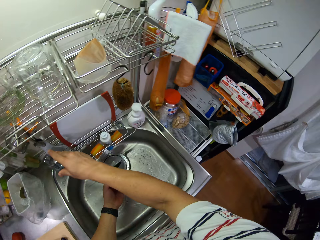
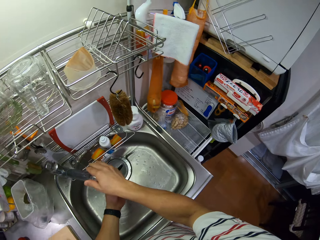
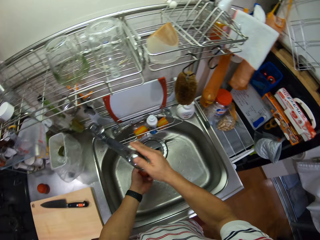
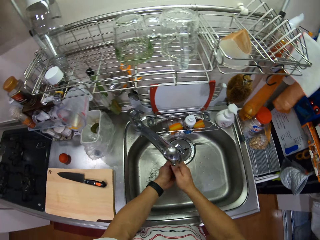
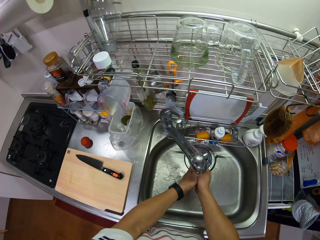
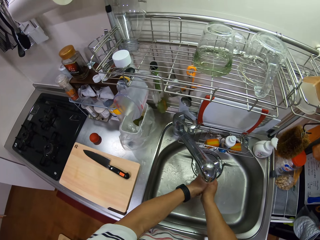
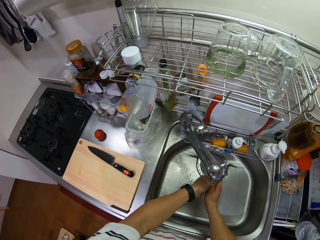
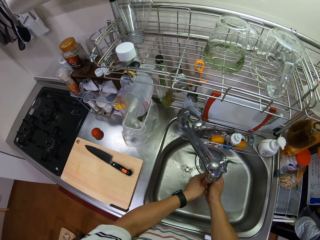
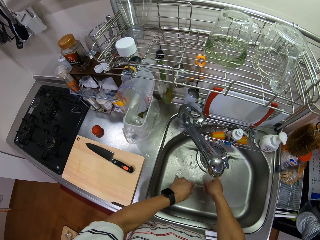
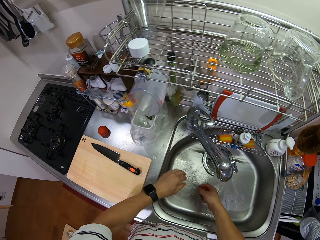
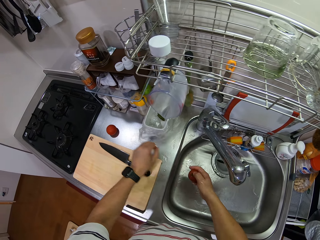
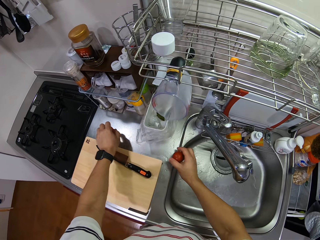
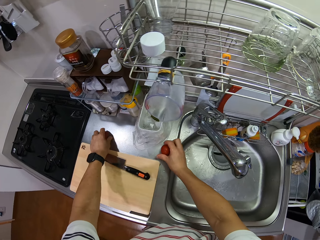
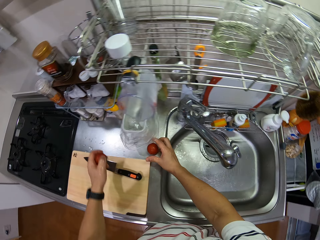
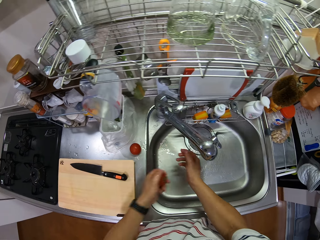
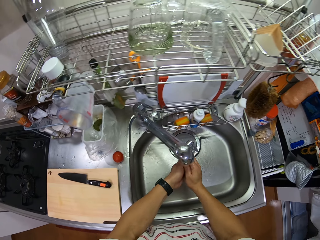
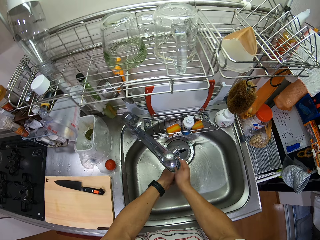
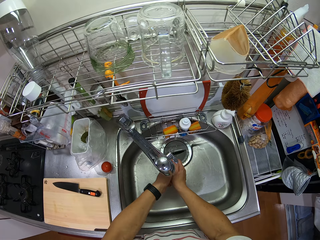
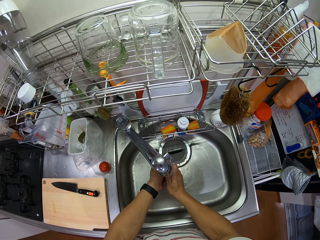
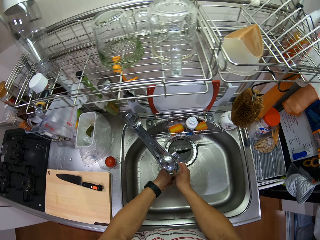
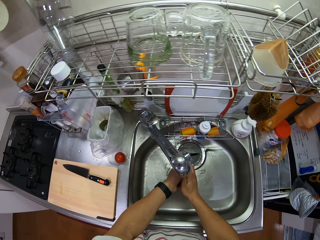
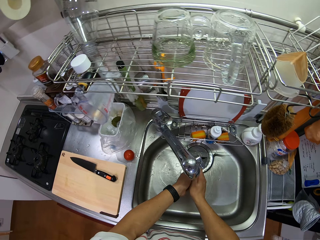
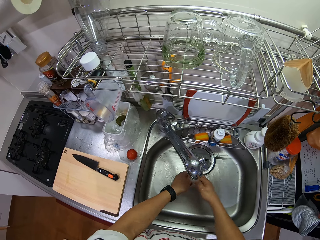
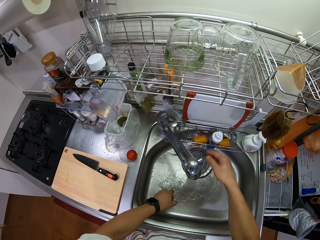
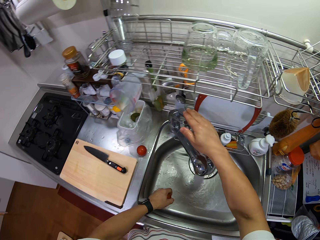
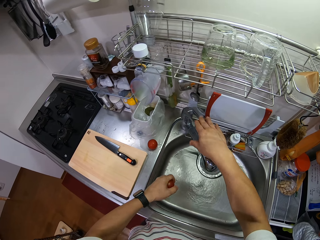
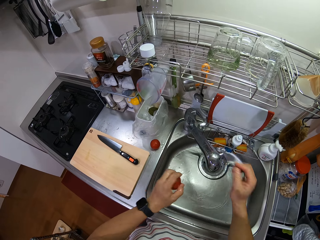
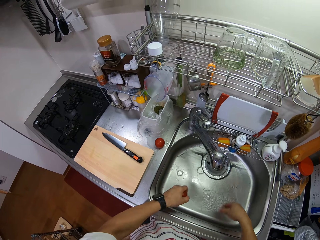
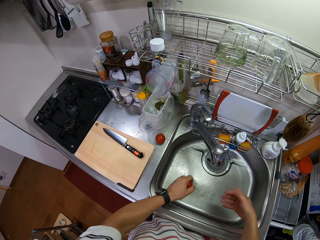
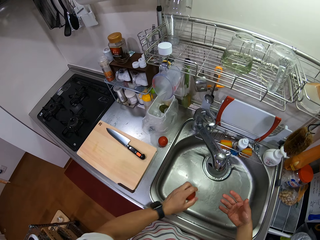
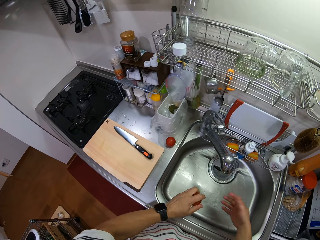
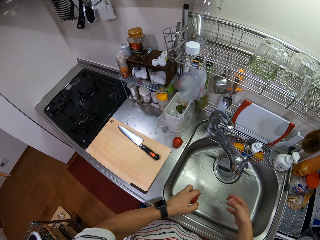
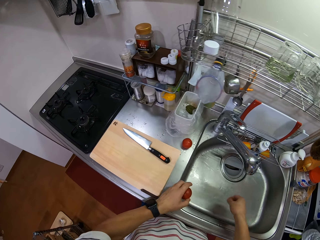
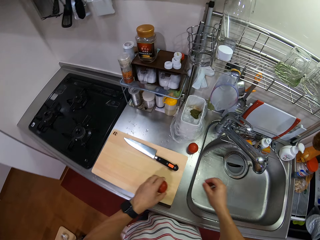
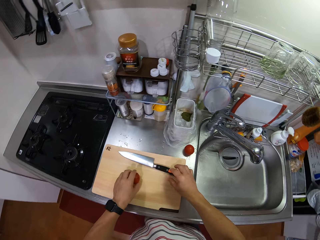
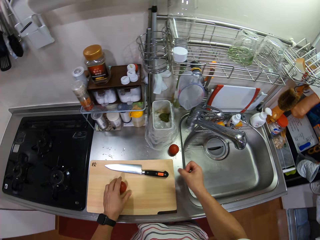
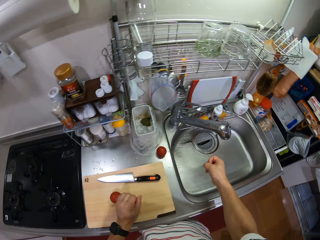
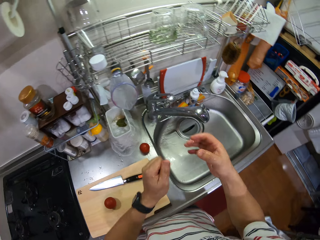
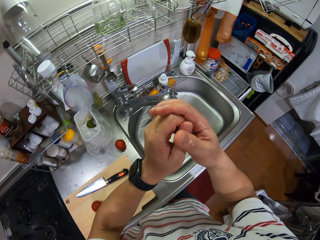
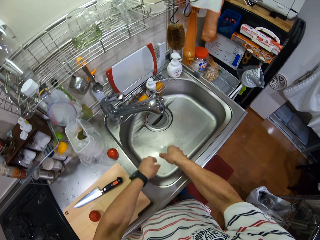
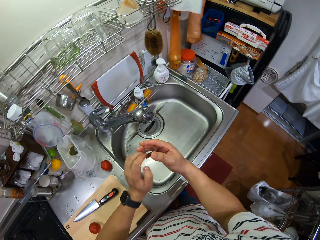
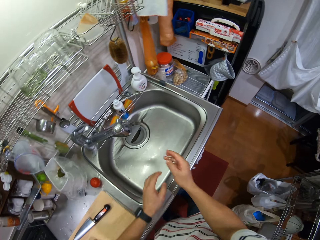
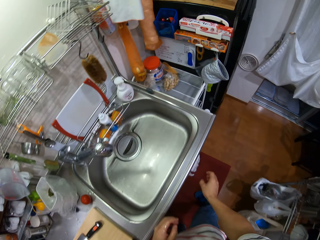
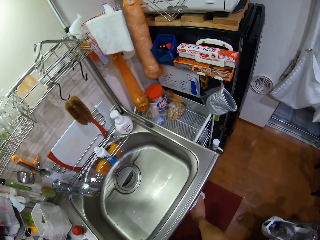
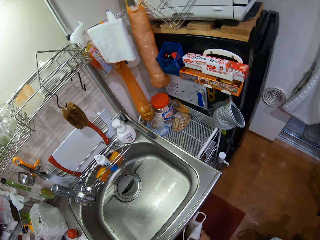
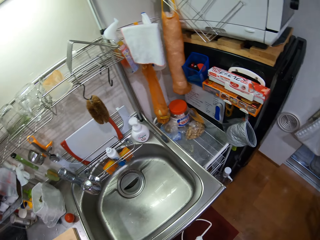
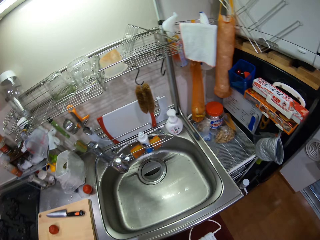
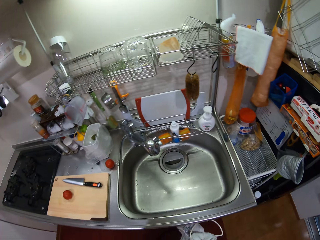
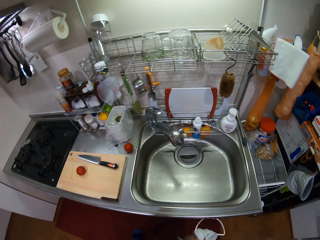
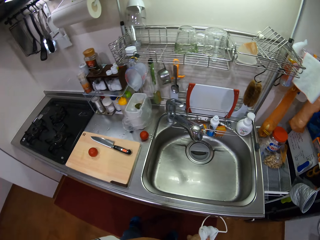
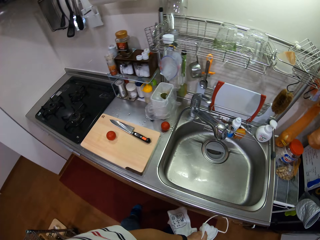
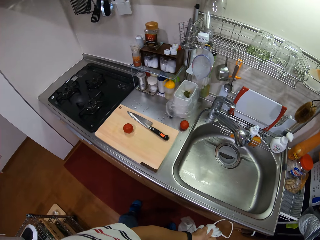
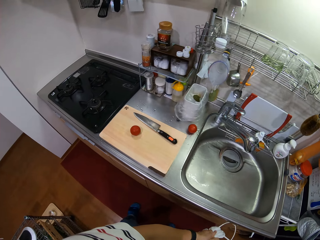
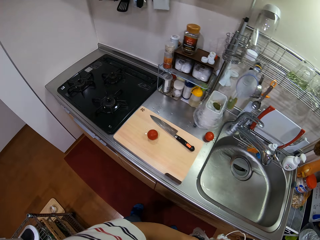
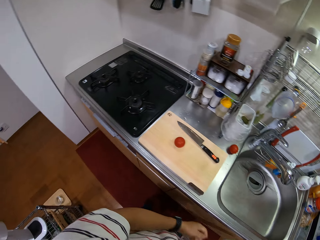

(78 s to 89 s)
The camera wearer washes the tomato. They remove a hand from the tap knob. They wash the tomato. They pick the tomato on the kitchen counter. They put the tomato on the kitchen counter. They take another tomato. They wash the tomato. They close the tap. They remove excess water from the hands. They turn. They put the tomato on the chopping board. They remove excess water from the hands. They wipe the hands with the kitchen towel.

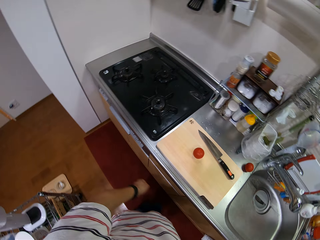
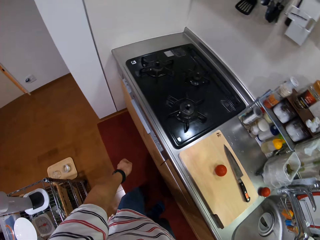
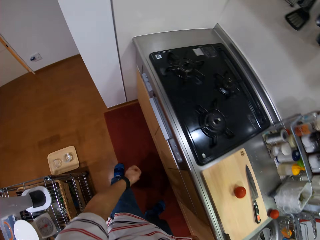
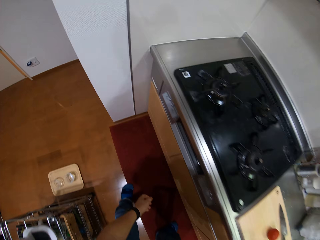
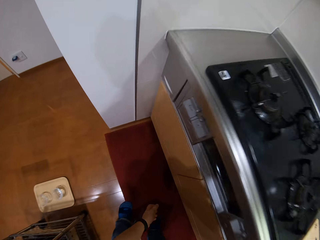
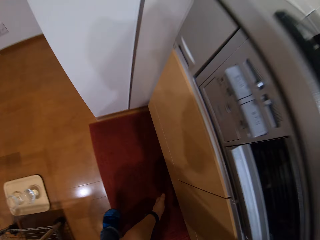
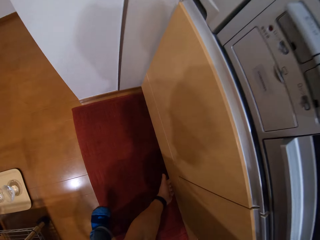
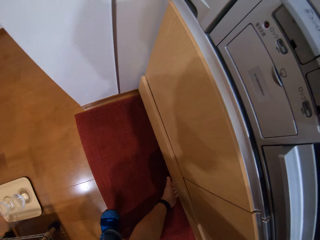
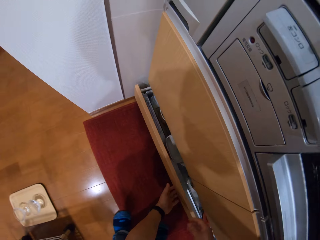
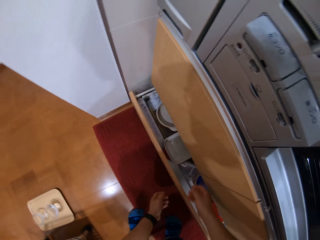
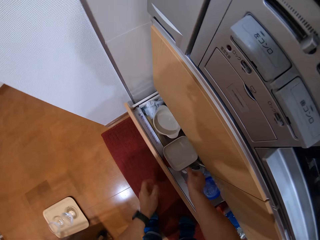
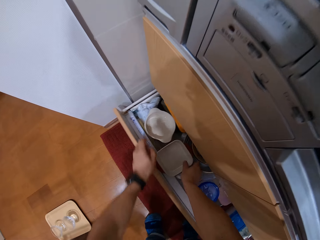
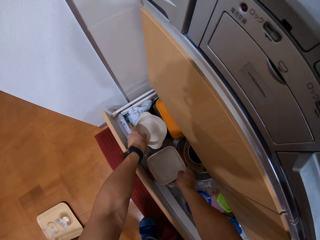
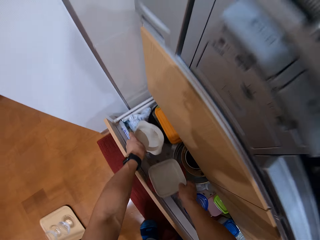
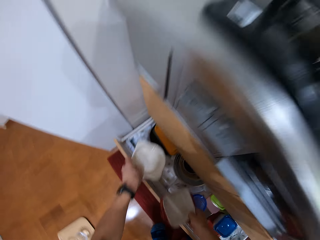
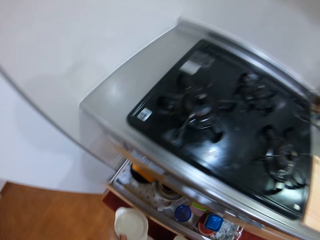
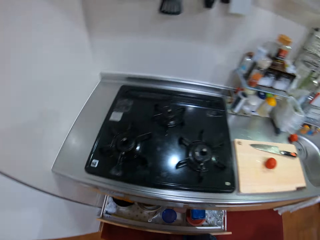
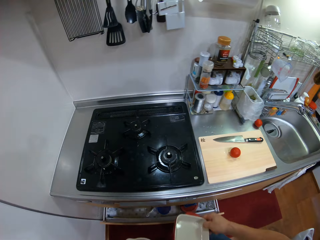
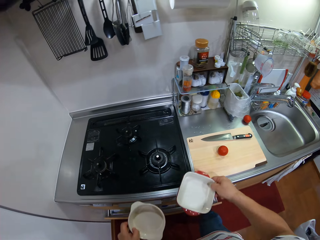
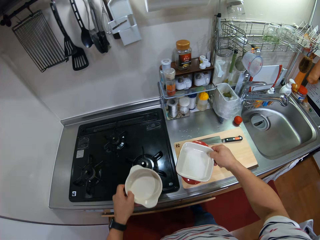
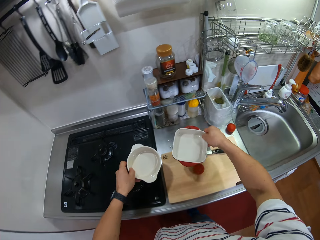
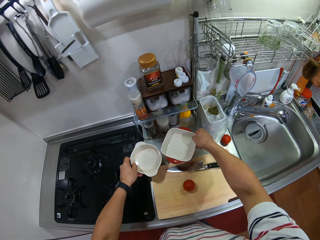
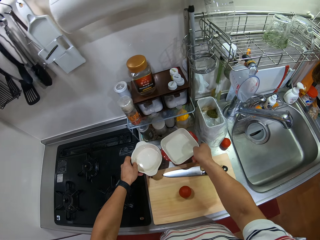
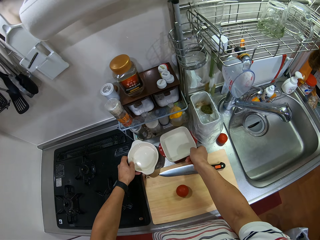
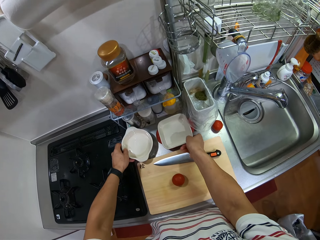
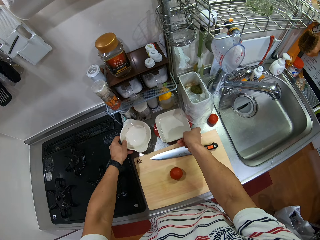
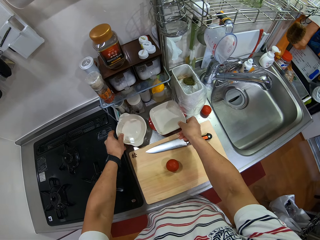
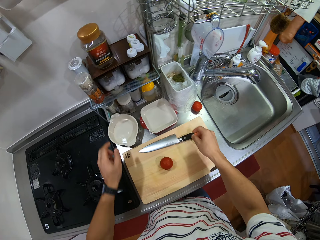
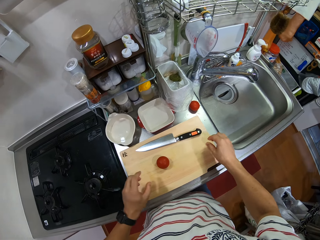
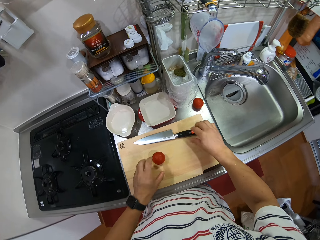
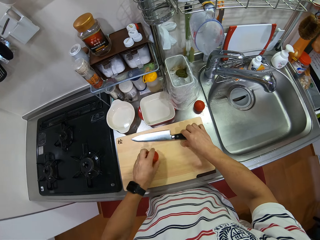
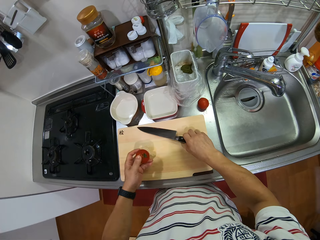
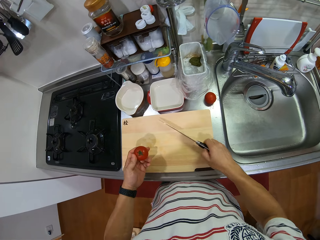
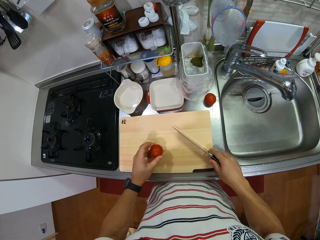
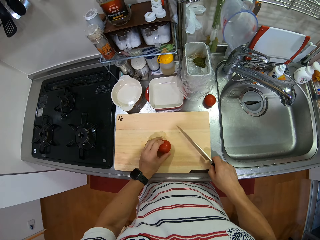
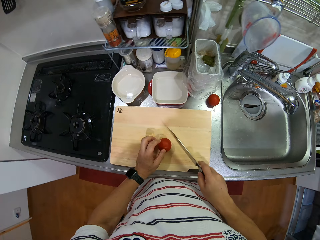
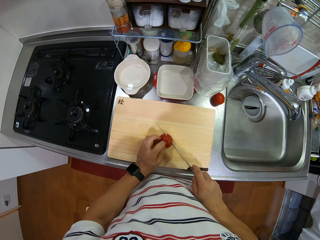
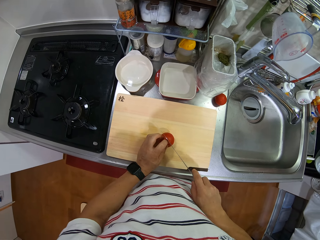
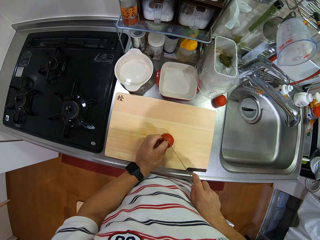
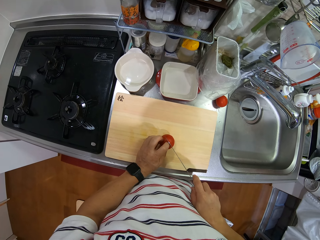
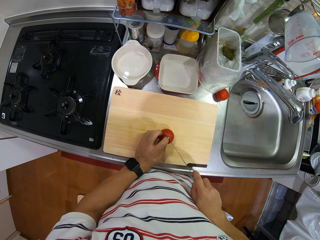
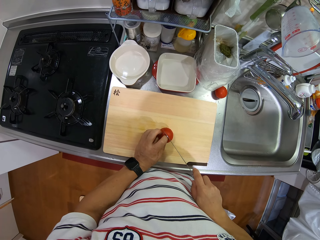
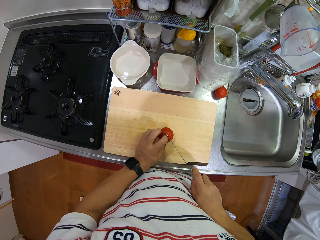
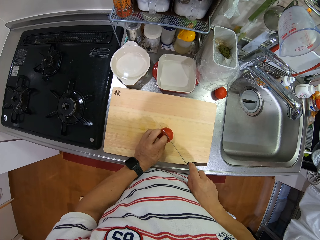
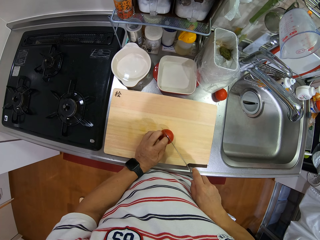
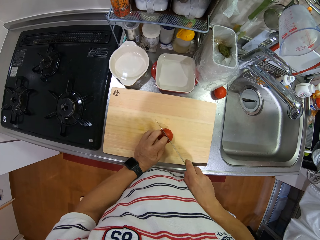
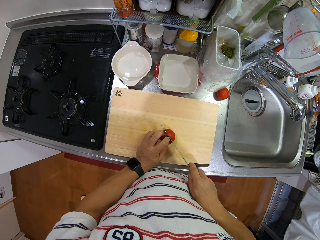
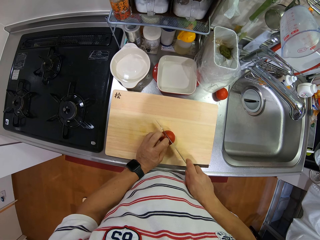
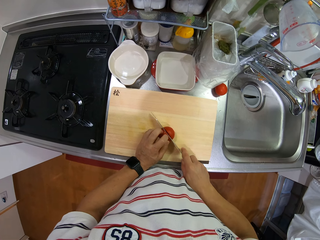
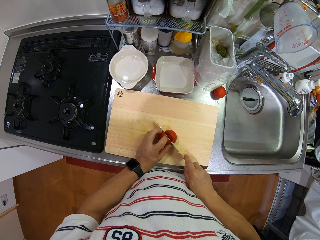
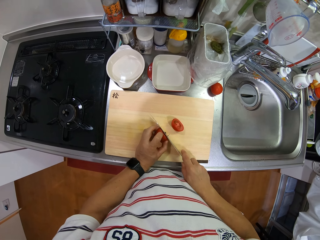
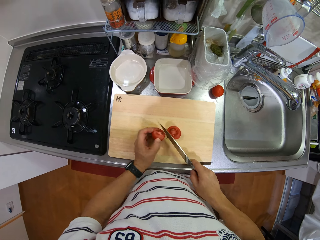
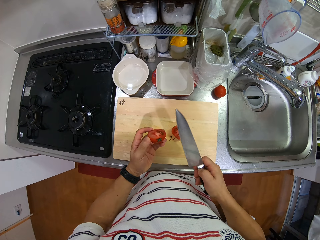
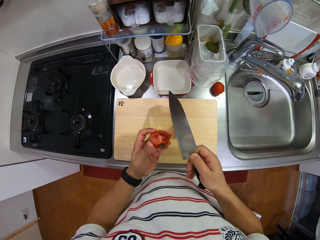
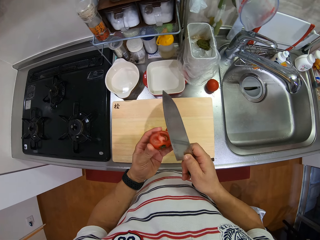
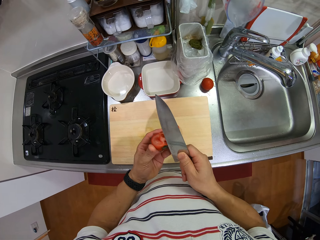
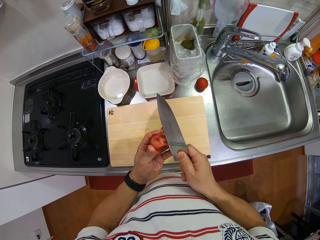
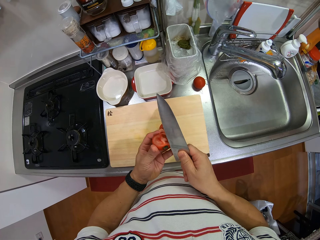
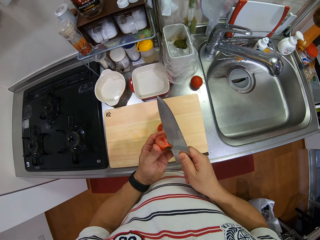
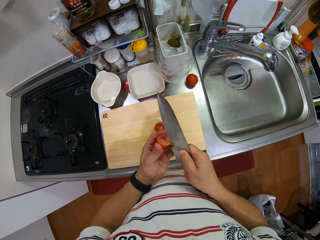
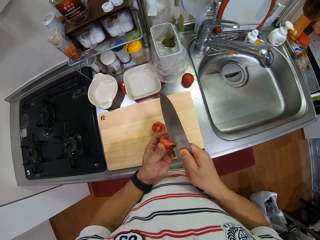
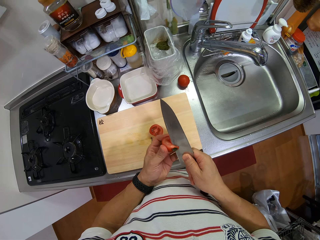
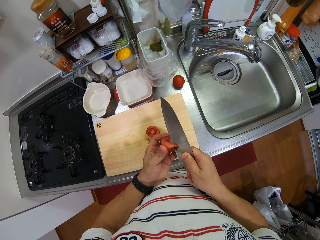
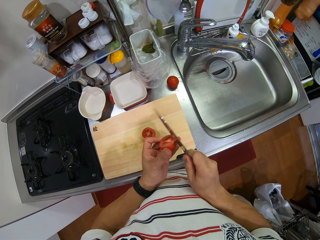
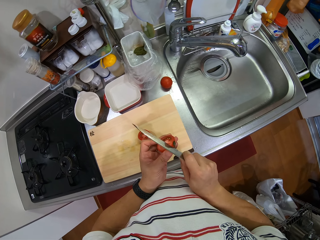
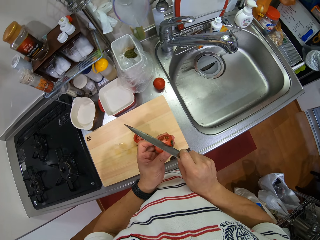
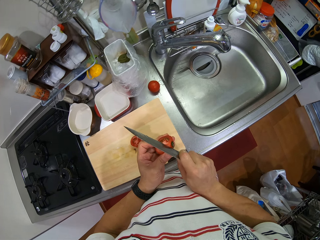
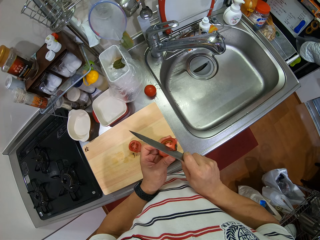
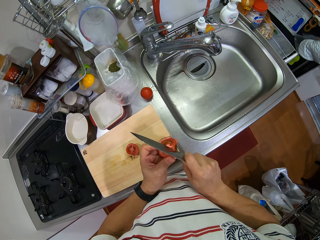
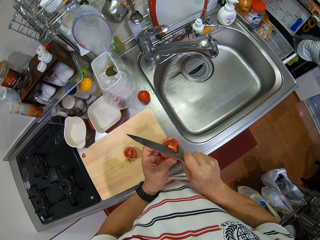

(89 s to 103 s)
The camera wearer turns around. They look around. They bend. They open the under drawer in the cabinet. They take the bowl from the drawer. They stand up. They put the bowl on the kitchen slab. They touch the tomato on the chopping board. They pick up the knife on the chopping board. They take the tomato. They hold the tomato on the chopping board. They cut the tomato. They hold a tomato piece. They cut the tomato sepals. They remove the tomato sepal.
